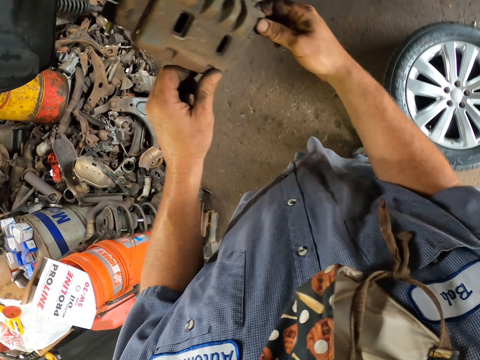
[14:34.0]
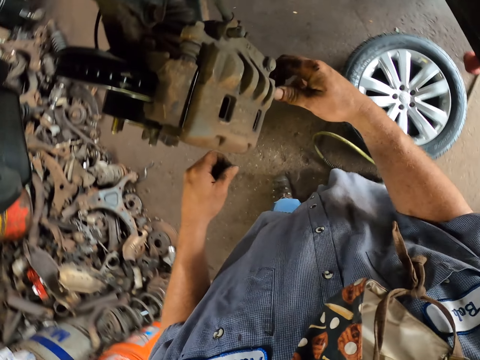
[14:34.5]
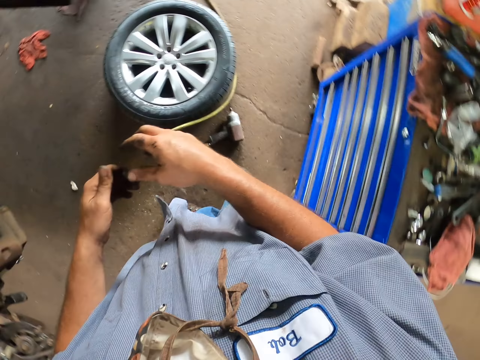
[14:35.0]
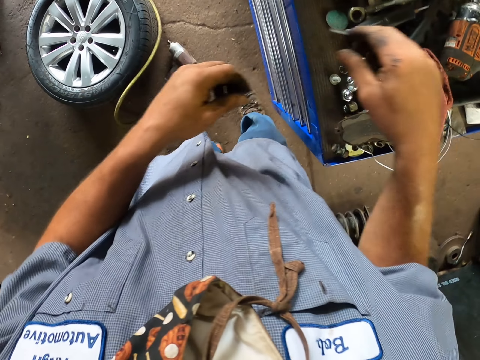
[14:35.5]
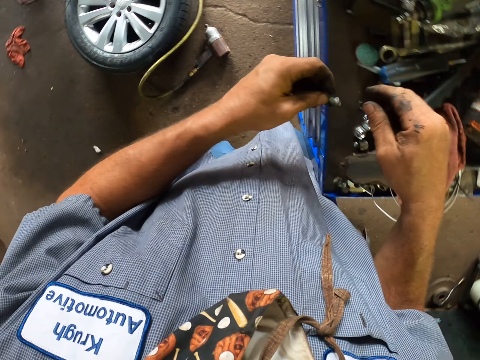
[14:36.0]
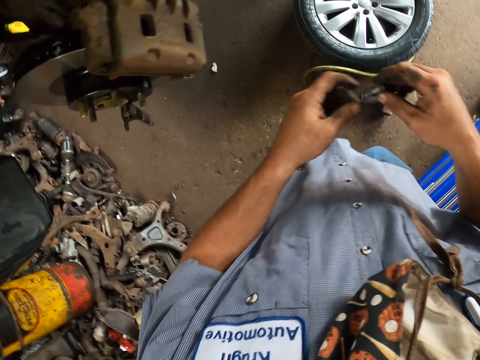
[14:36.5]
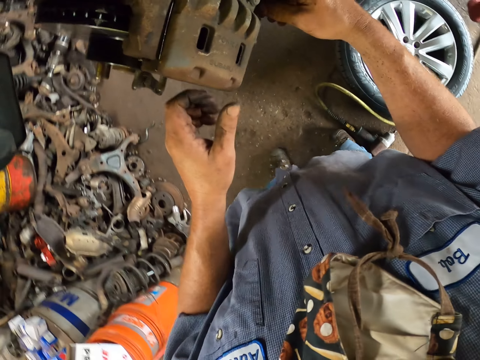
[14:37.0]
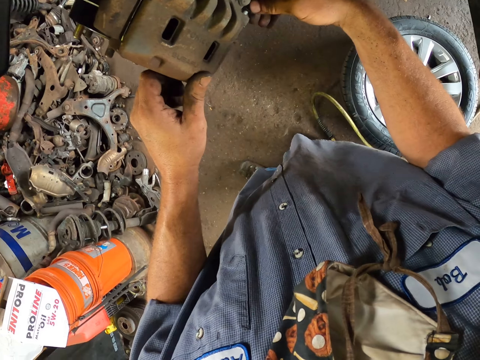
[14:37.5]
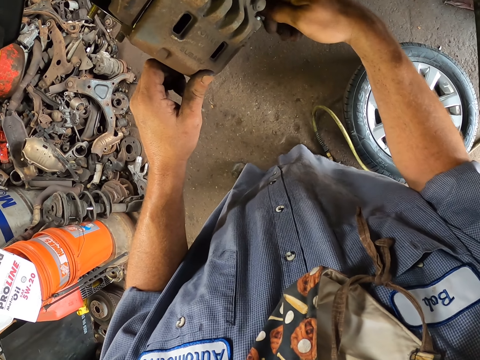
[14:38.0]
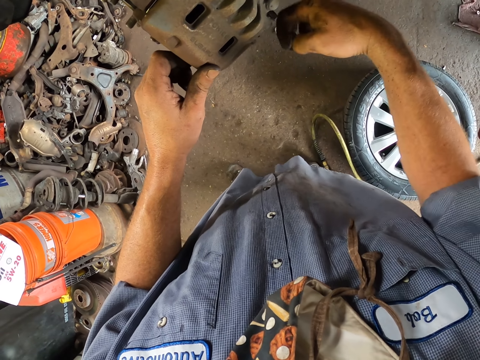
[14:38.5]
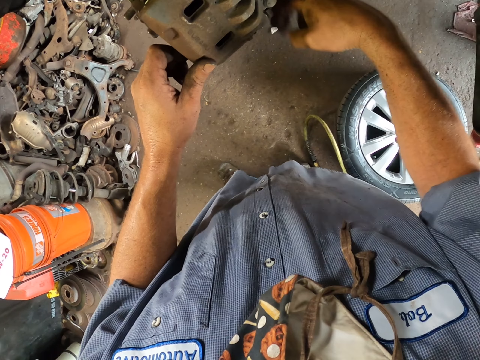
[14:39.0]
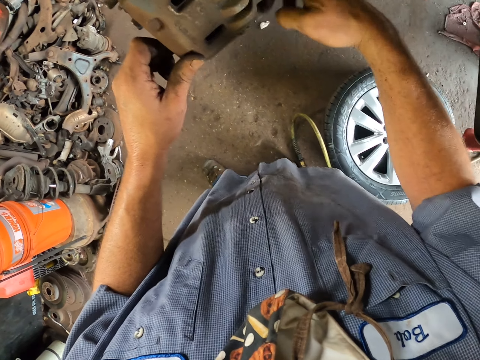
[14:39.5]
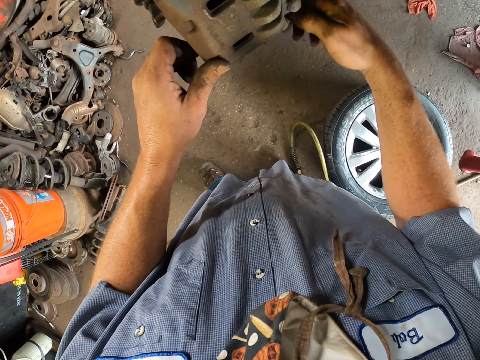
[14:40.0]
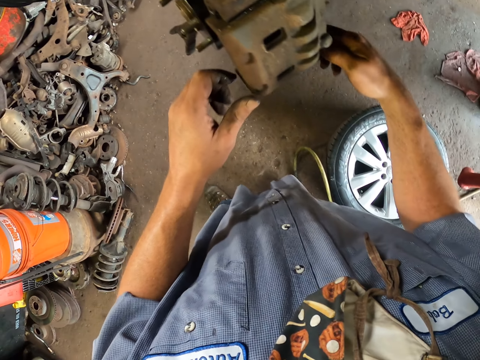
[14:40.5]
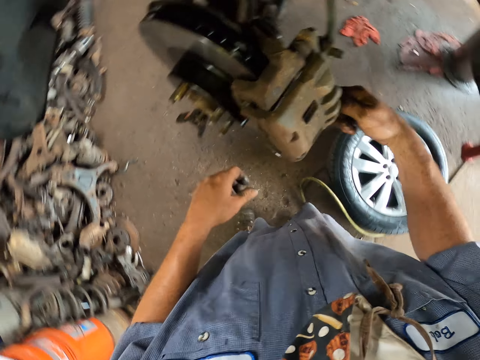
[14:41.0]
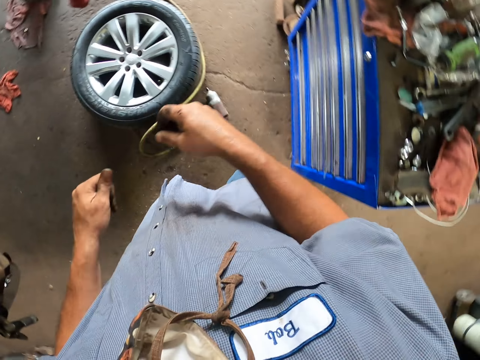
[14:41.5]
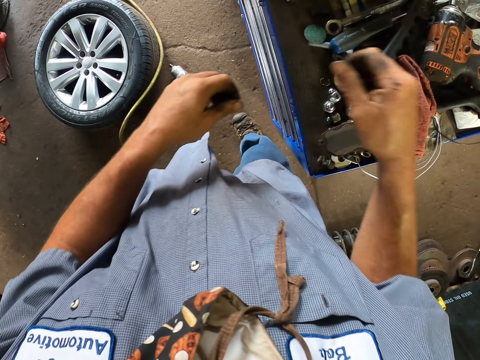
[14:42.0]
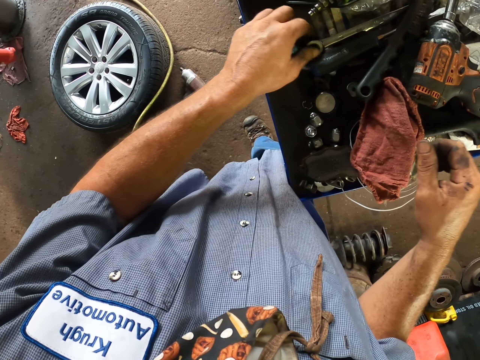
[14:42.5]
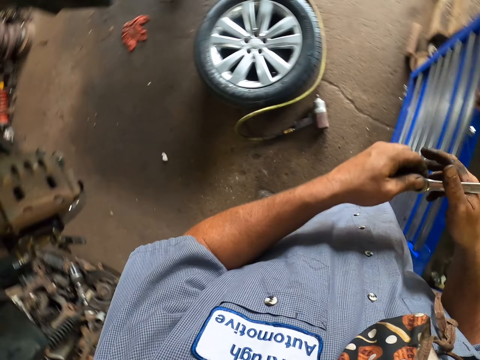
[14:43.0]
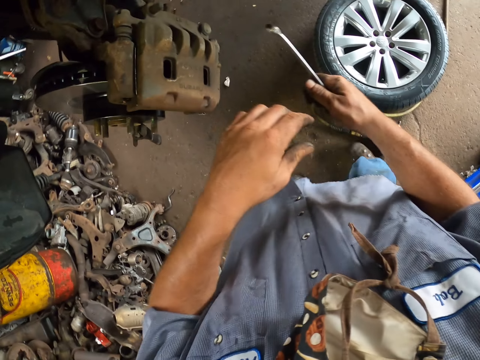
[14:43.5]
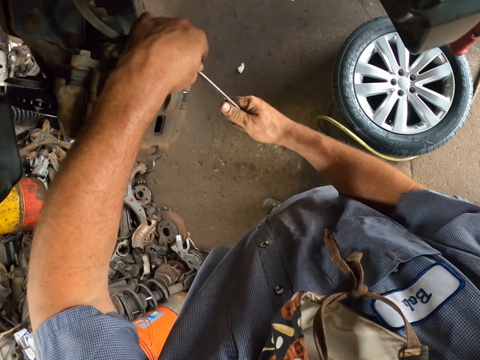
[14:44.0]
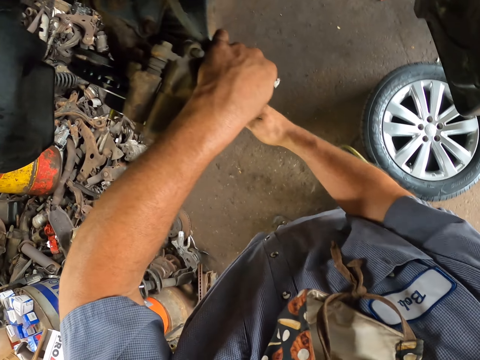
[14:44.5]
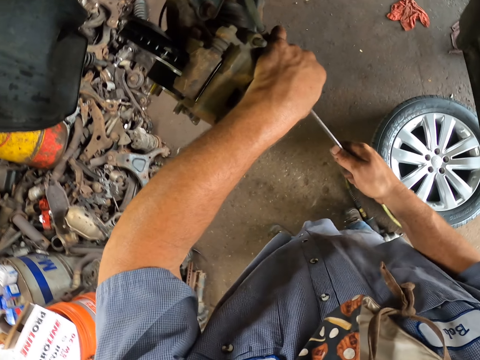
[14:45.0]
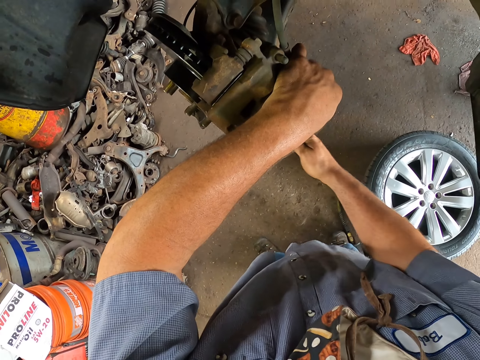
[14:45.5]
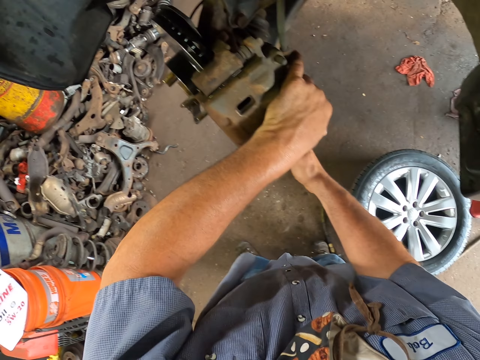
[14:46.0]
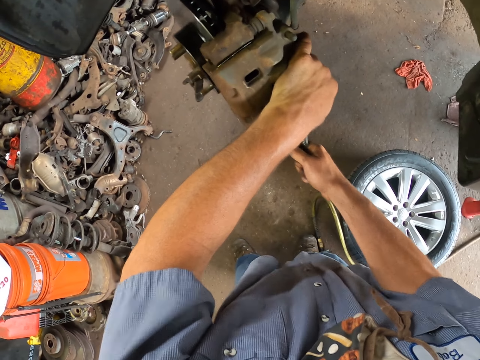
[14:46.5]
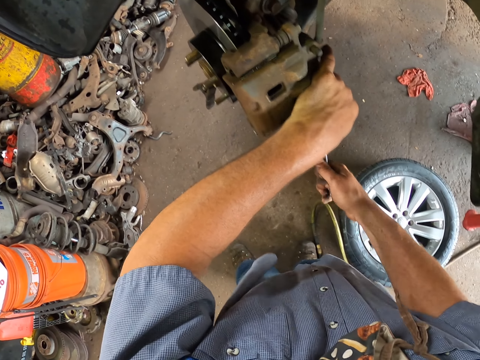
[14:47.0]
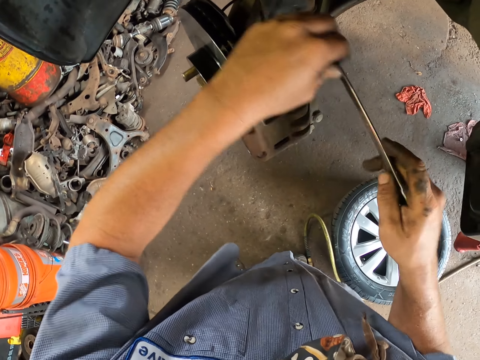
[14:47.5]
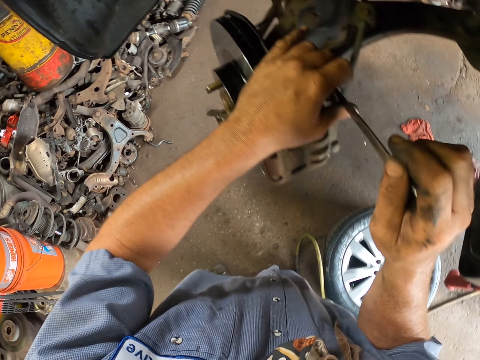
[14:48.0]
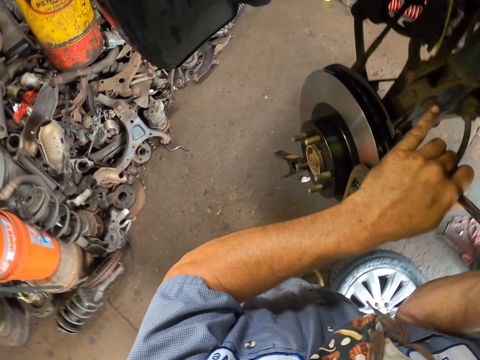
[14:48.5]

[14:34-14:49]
The camera wearer picks up the screw from the surface with his left hand. He takes the screw from his left hand with his right hand. He fixes the screw on the brake caliper with his right hand. He screws the screw with his right hand. He picks up the screw driver or spanner with his left hand. He takes the screw driver with his right hand. He holds the brake caliper with his left hand. He tightens the screw with the screw driver with his right hand.

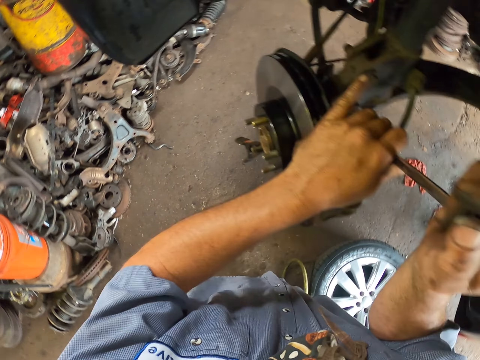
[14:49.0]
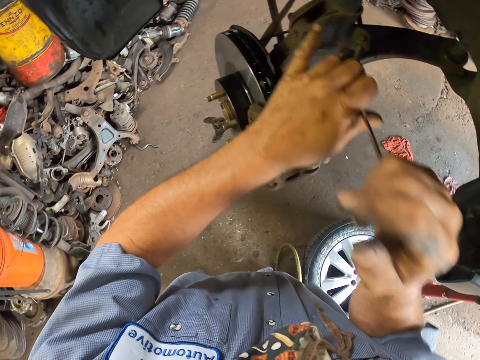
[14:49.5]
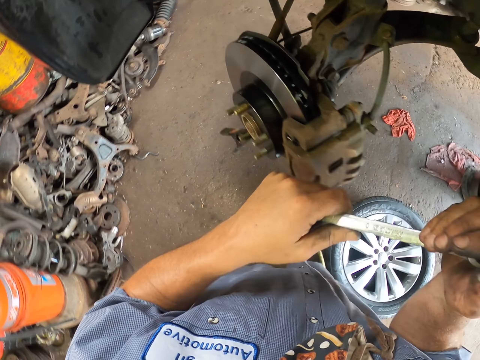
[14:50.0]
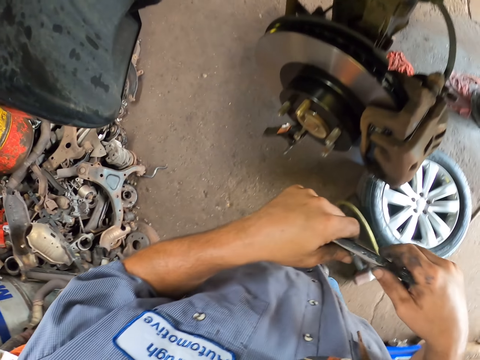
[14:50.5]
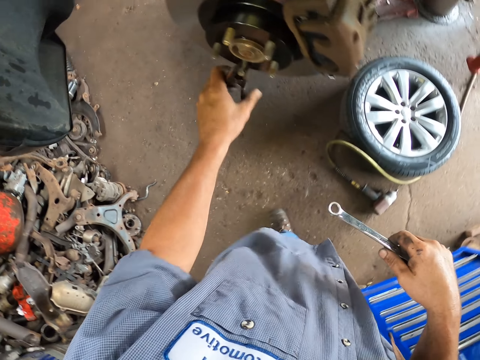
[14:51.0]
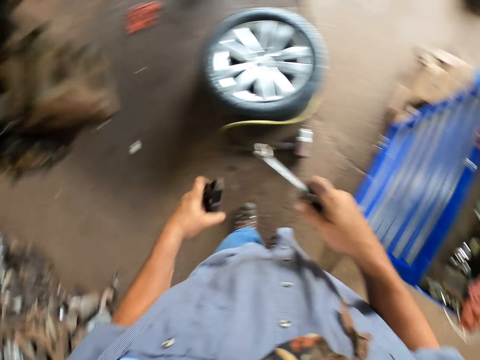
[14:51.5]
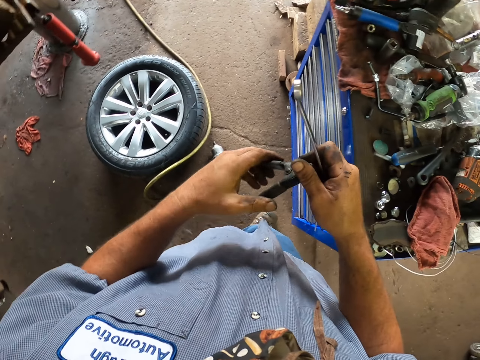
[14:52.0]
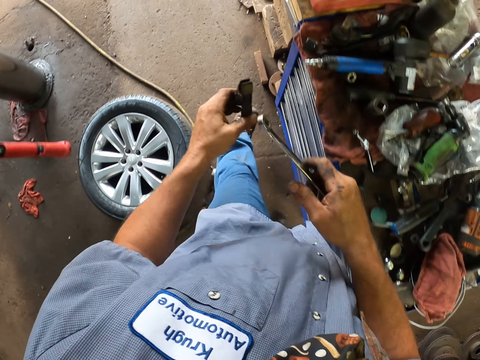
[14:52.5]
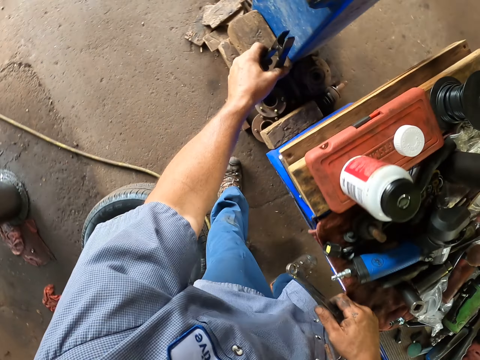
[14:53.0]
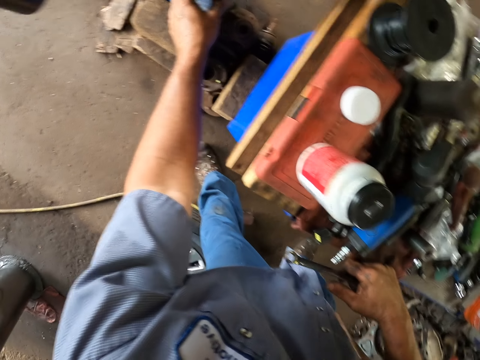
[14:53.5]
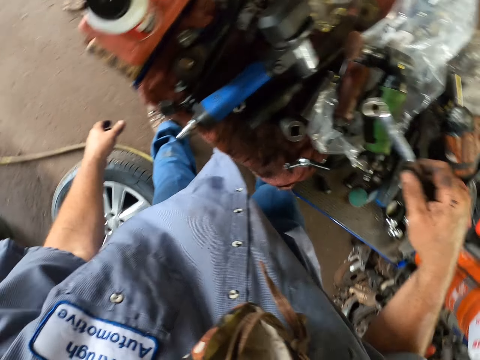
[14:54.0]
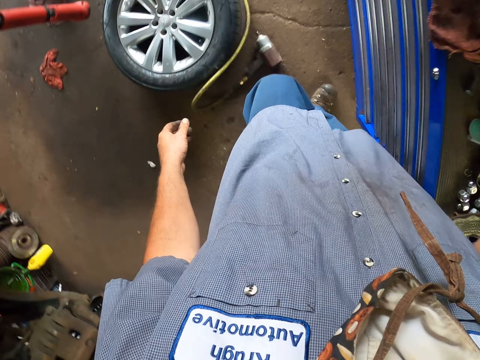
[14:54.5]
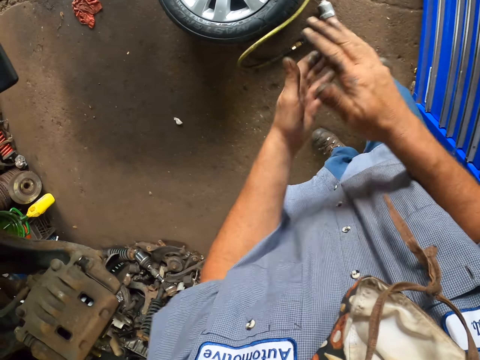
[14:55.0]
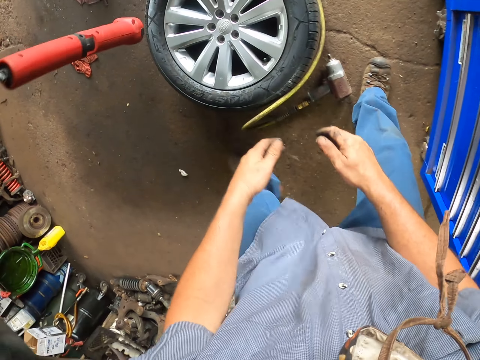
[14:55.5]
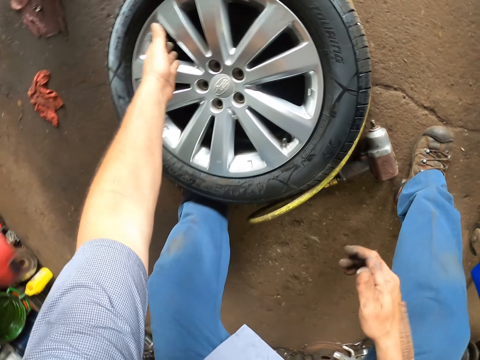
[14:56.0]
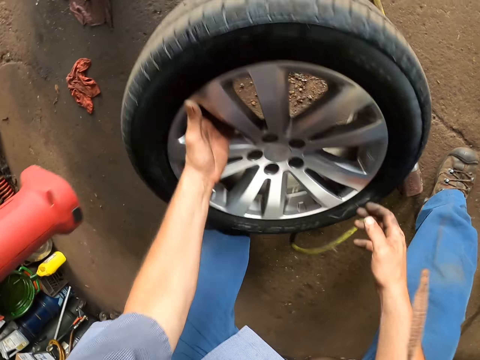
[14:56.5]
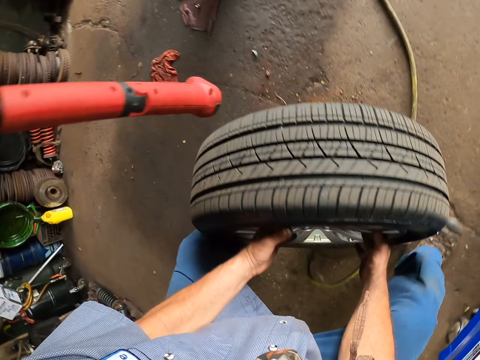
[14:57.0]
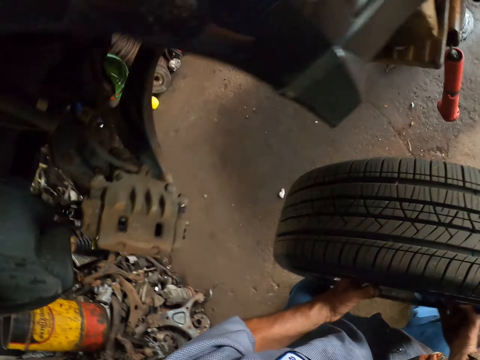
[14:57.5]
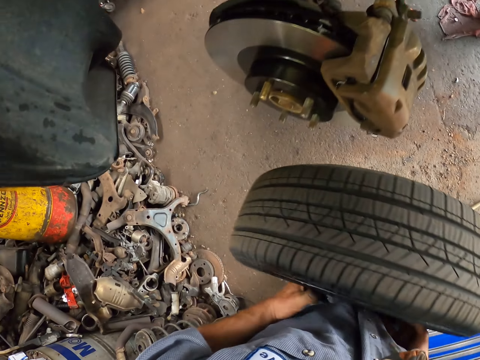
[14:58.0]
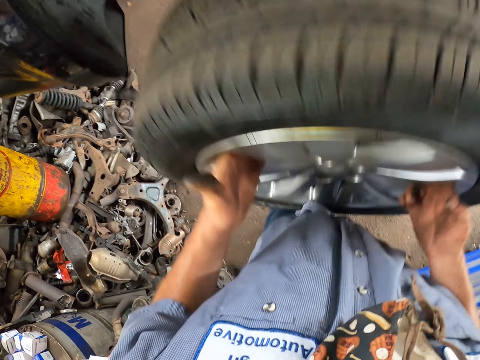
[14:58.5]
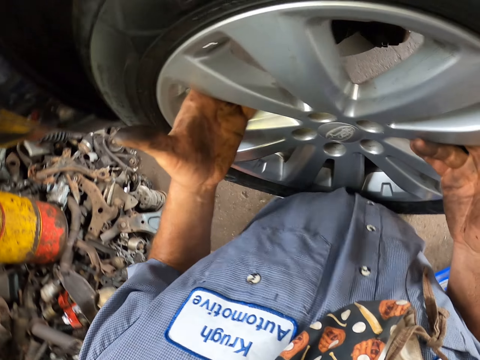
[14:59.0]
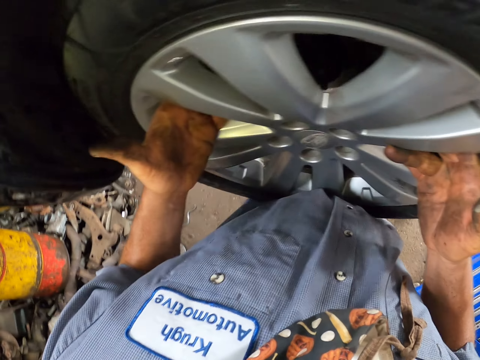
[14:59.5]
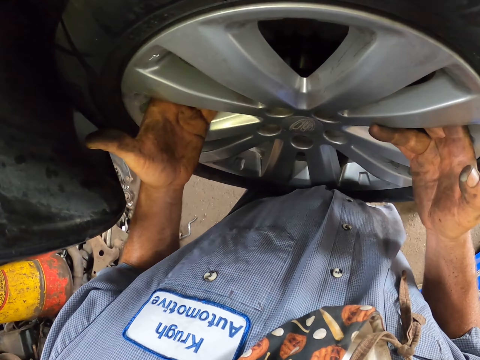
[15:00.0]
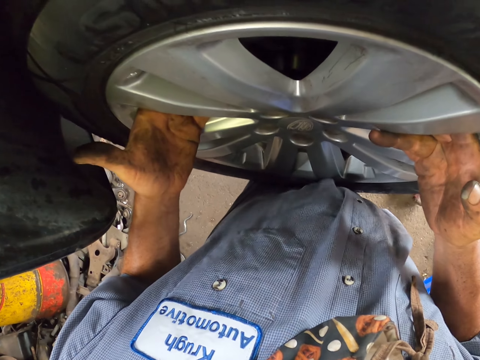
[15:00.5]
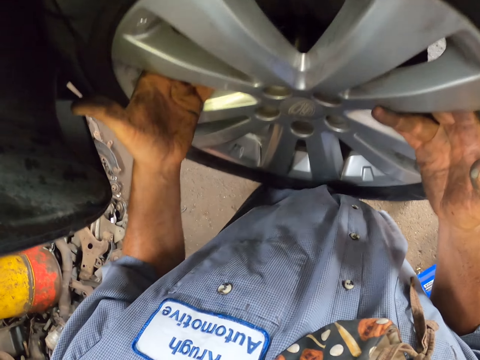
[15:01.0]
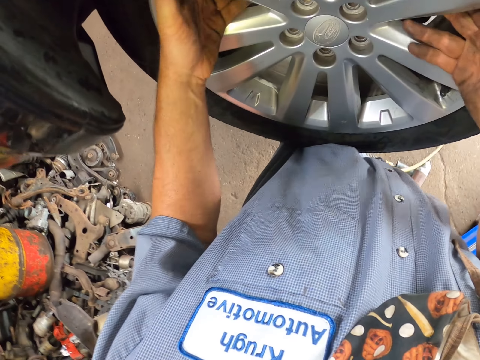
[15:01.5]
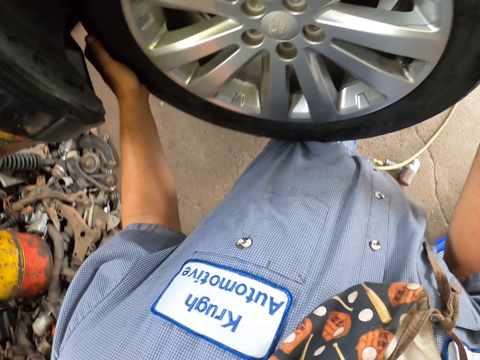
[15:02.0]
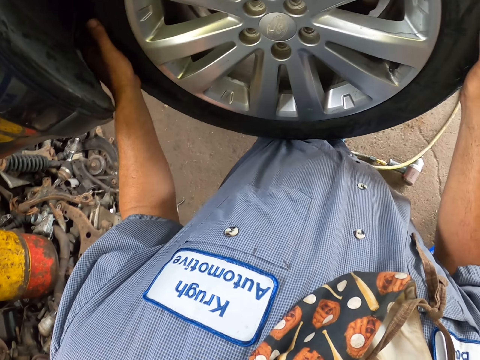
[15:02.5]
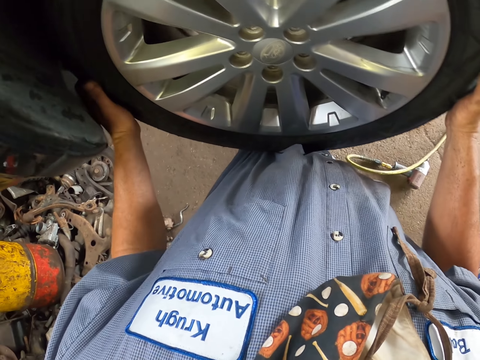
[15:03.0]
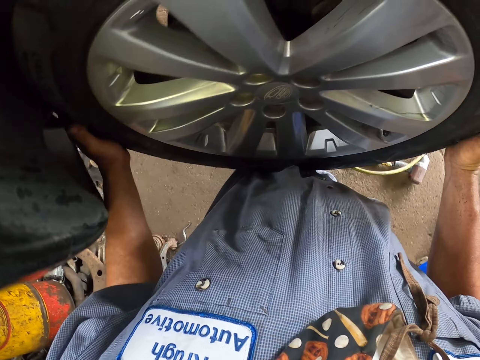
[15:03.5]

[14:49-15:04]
The camera wearer removes the pliers with his left hand. He holds the pliers with both hands. He puts down the pliers with his left hand. He puts down the screw driver or spanner with his right hand. He rubs both his hands together. He picks up the wheel. He holds the wheel with his left hand. He lifts the wheel with both hands. He fixes the wheel to the car with both hands.
